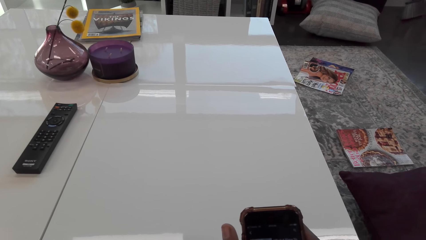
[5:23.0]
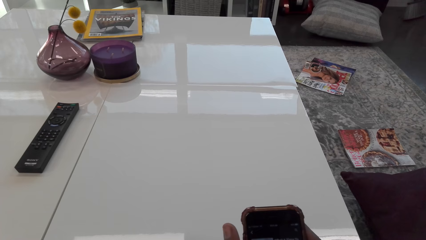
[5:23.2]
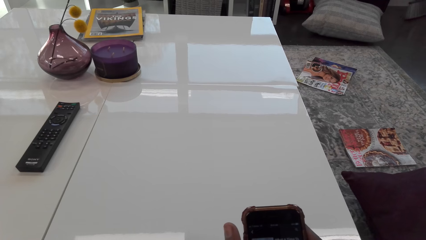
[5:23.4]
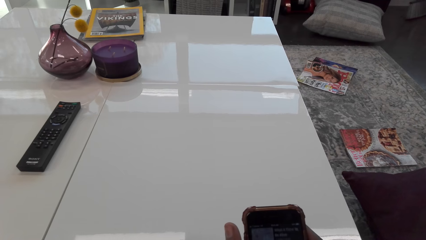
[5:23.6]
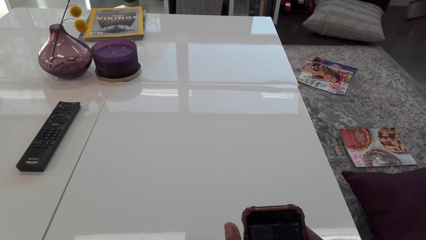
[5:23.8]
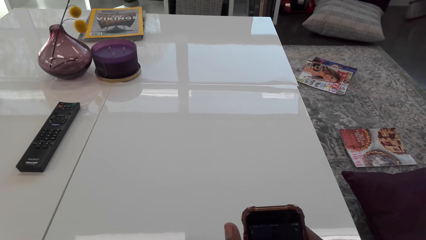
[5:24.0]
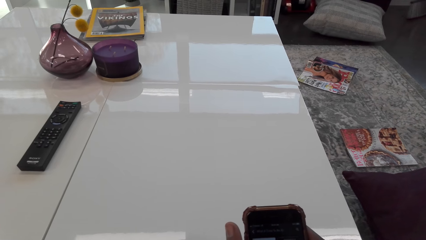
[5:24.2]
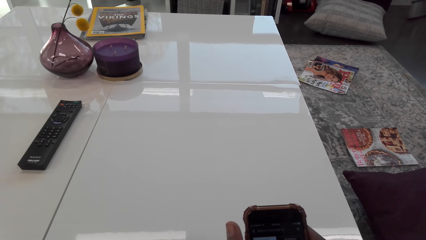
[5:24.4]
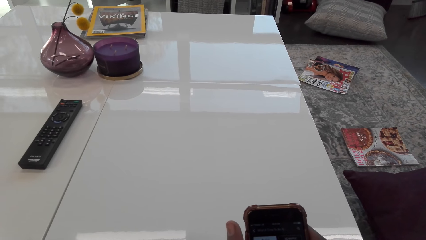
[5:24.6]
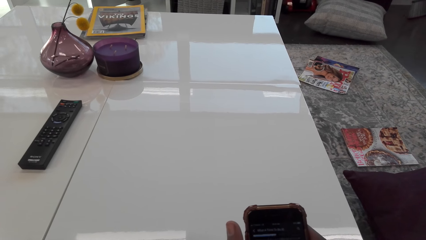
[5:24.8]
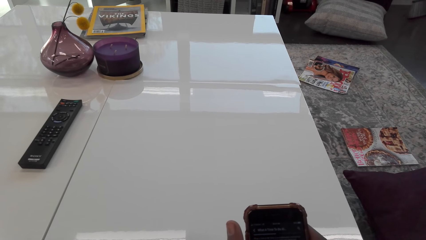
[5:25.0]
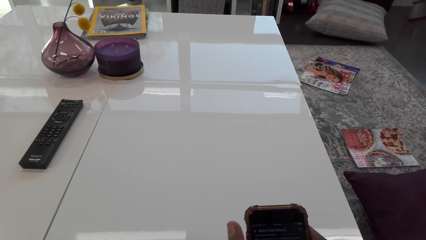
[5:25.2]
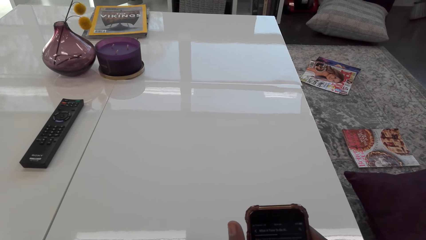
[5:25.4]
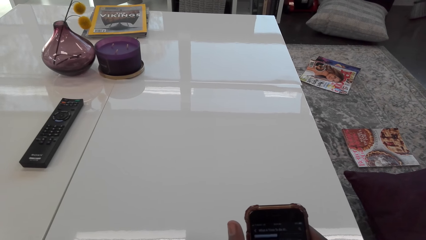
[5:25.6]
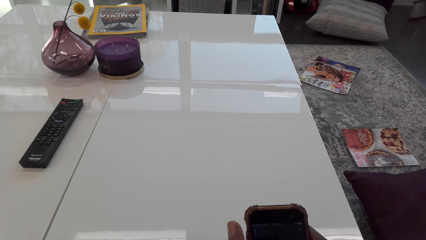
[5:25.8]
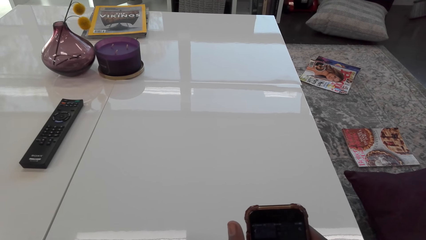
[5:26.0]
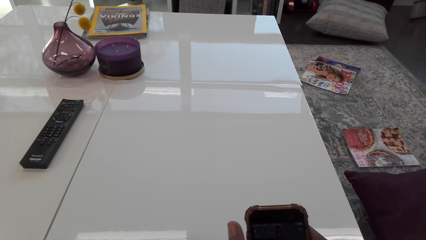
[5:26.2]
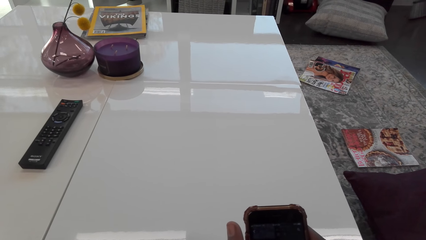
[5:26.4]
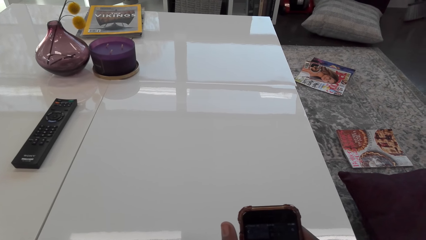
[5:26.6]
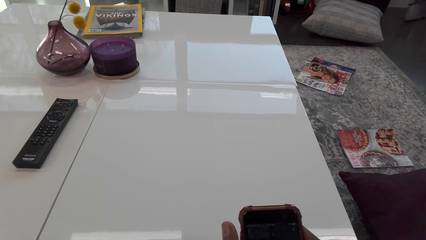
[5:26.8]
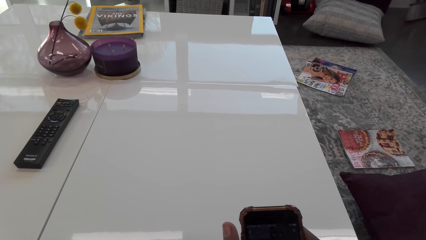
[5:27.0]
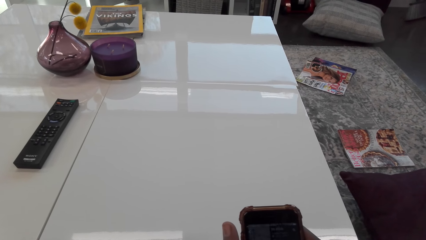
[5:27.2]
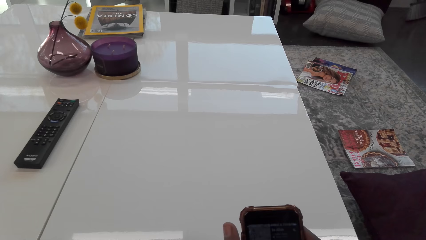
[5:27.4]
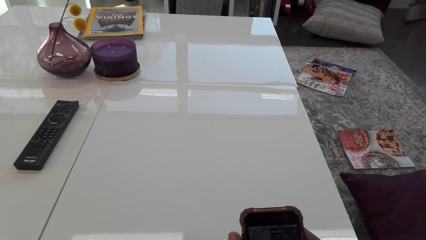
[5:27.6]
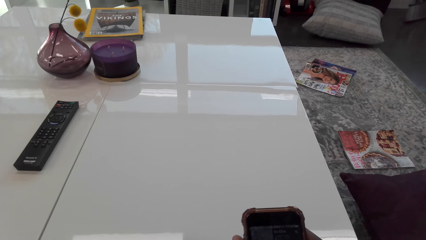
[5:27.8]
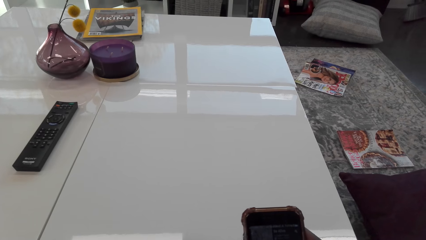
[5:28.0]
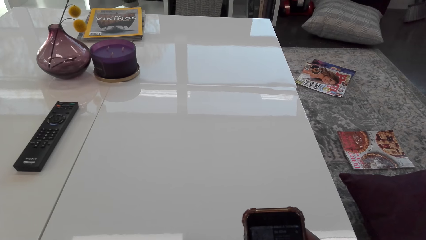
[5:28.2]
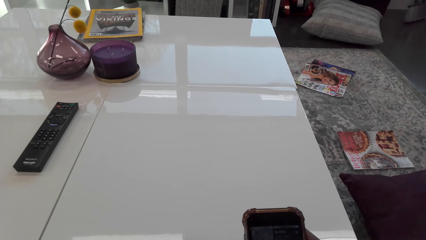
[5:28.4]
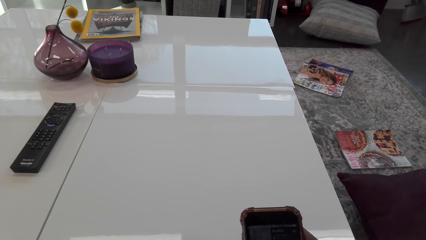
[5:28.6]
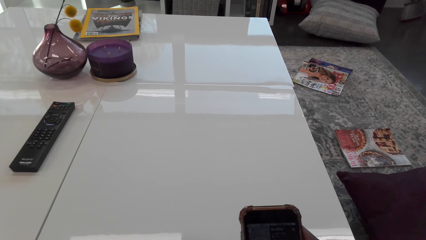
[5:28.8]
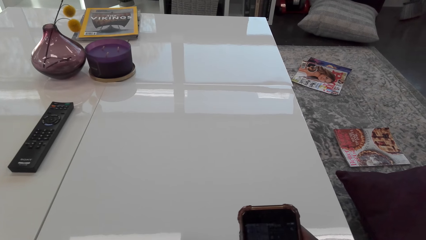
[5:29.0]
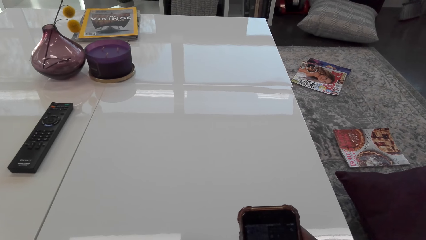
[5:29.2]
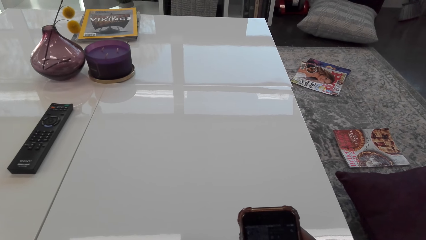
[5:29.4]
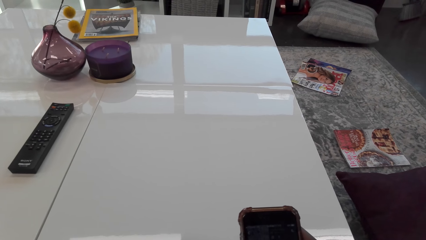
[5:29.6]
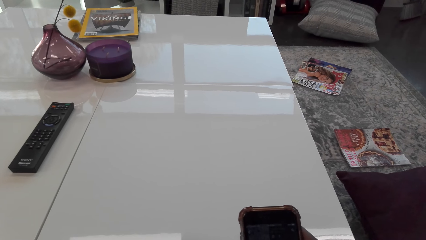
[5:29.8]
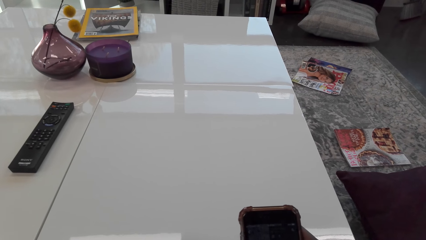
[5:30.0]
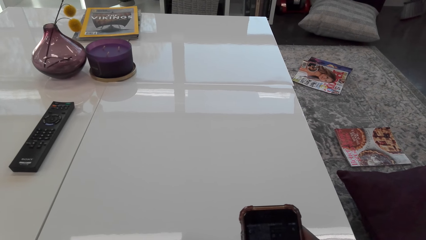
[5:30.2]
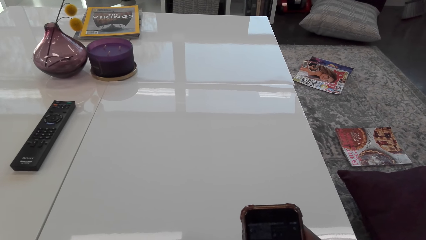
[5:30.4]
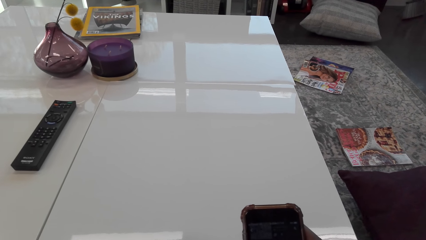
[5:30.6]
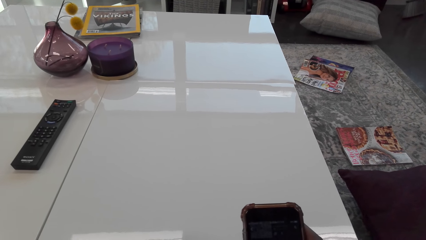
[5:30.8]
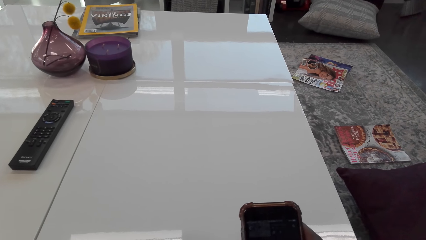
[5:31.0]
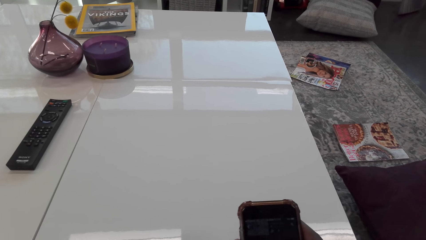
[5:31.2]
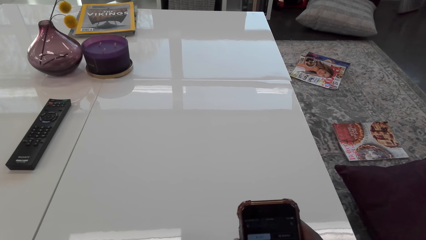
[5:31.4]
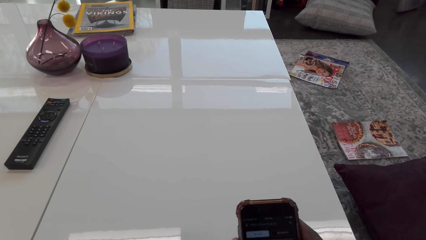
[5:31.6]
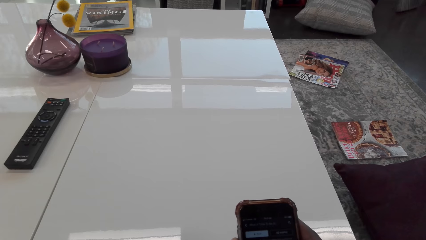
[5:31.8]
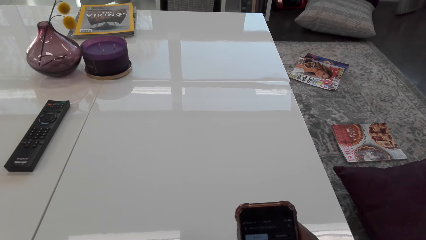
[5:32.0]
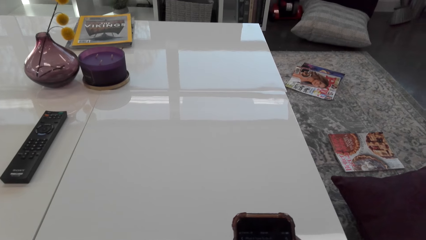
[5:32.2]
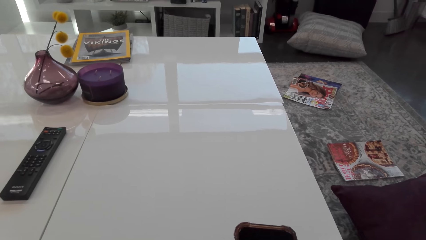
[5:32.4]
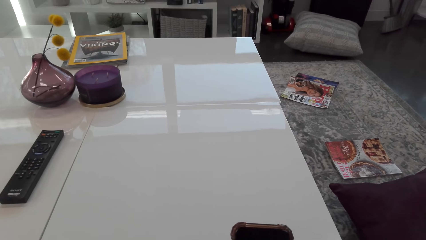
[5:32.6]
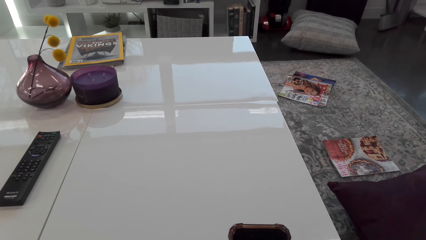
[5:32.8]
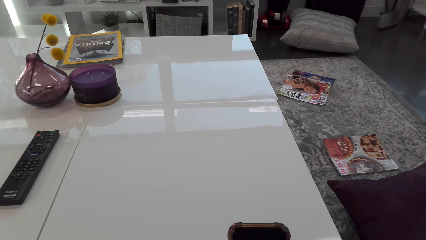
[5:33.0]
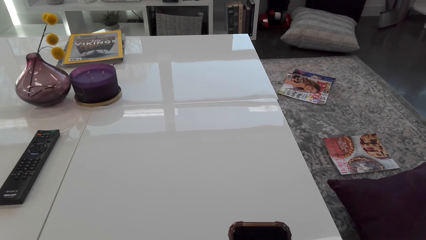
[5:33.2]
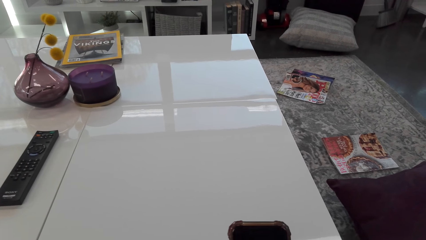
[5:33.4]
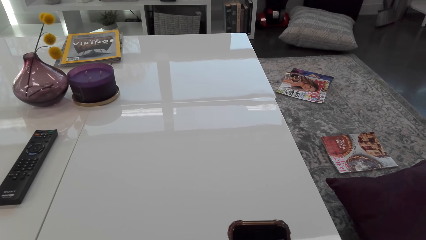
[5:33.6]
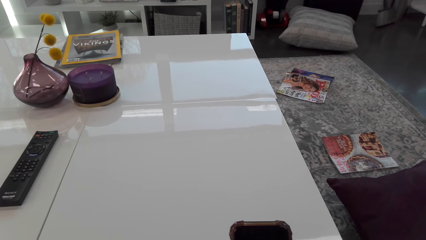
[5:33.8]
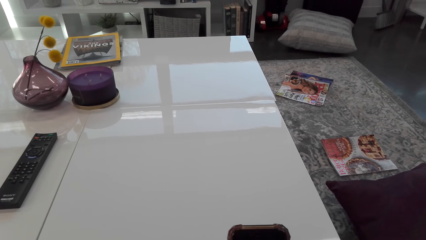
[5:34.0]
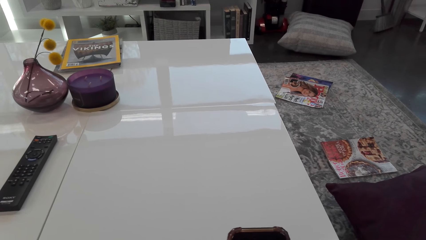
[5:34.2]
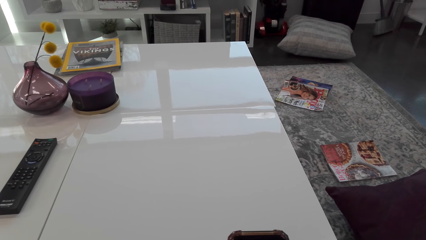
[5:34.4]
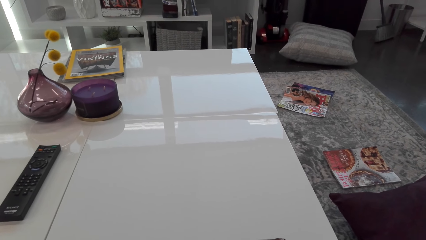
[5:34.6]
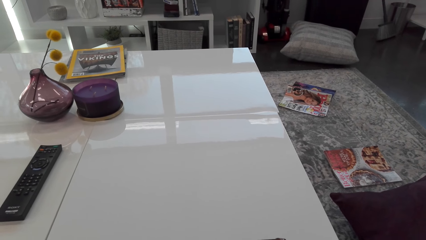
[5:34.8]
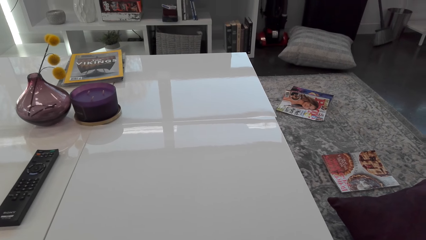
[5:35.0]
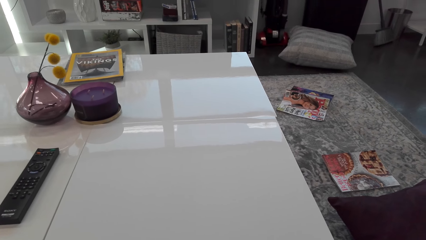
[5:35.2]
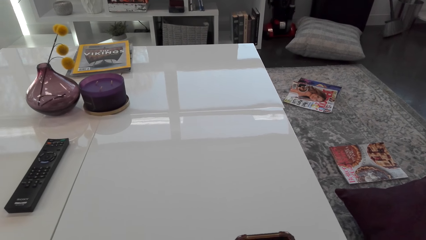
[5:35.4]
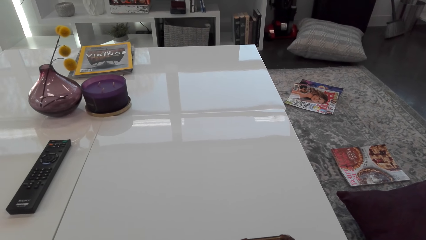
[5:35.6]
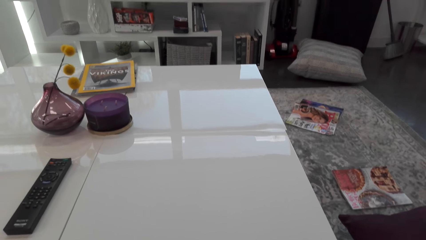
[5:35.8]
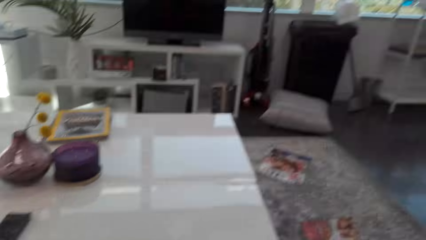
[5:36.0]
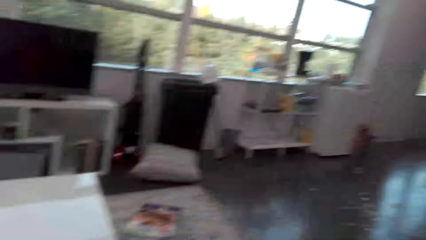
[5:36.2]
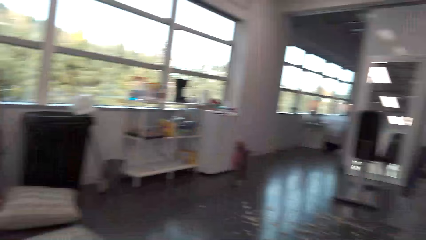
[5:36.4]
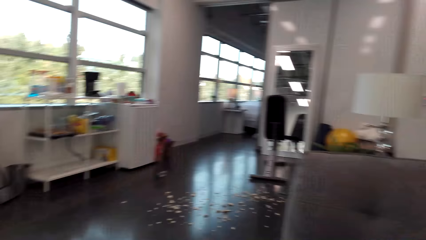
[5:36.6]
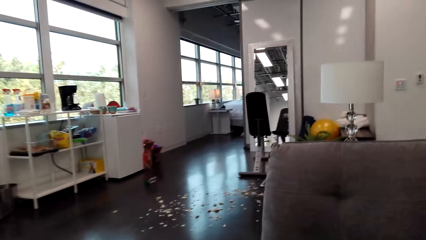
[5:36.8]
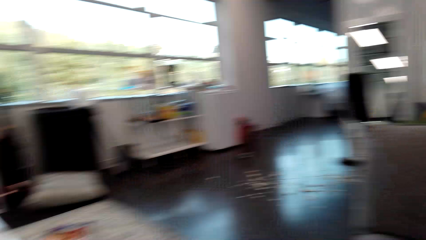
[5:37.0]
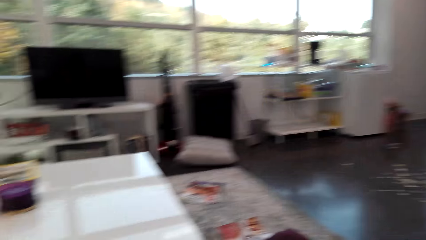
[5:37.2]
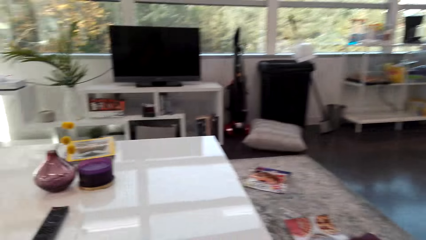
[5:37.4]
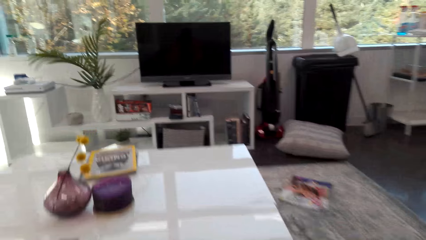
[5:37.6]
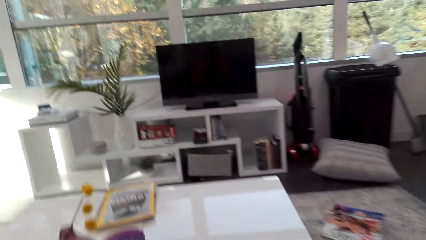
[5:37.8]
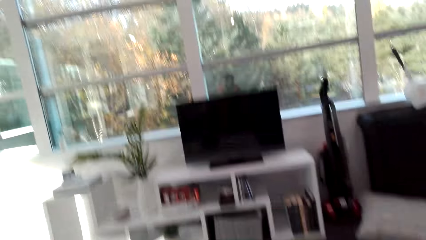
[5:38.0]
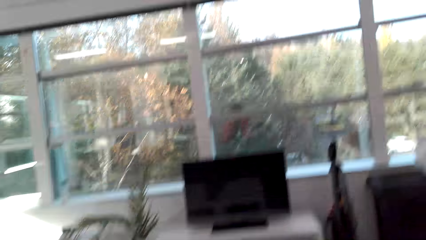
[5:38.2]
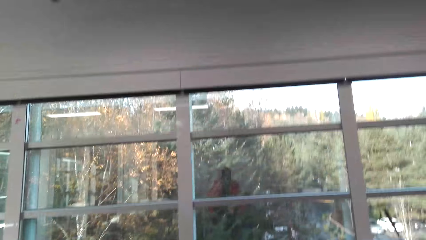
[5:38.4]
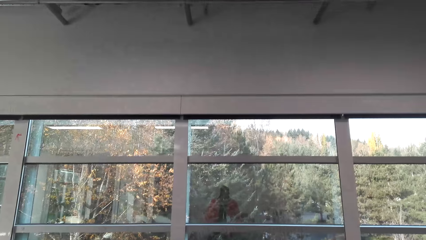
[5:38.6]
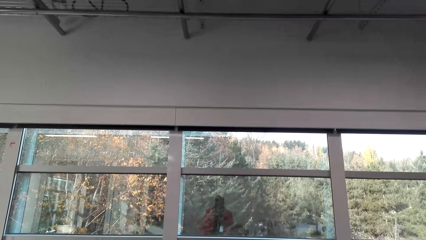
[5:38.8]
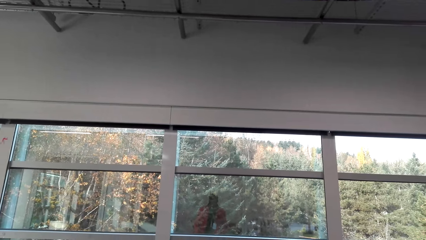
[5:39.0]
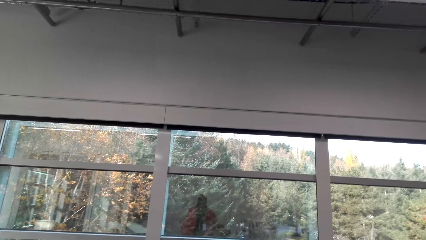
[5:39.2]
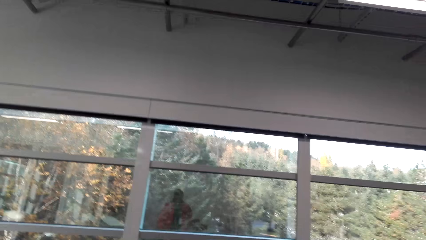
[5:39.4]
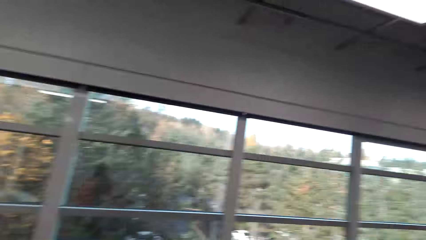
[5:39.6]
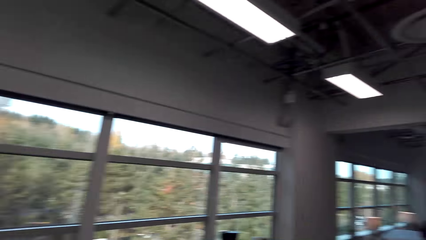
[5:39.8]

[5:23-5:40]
The camera wearer scrolls the phone. They look around the house.
